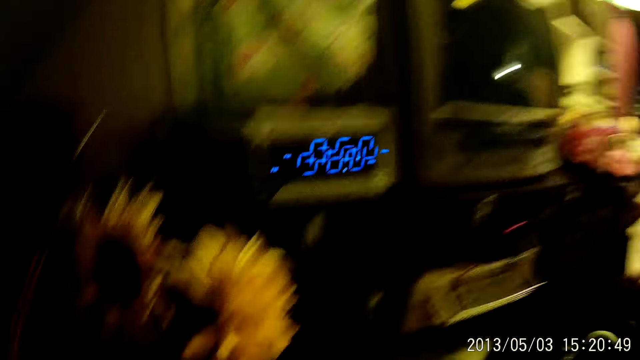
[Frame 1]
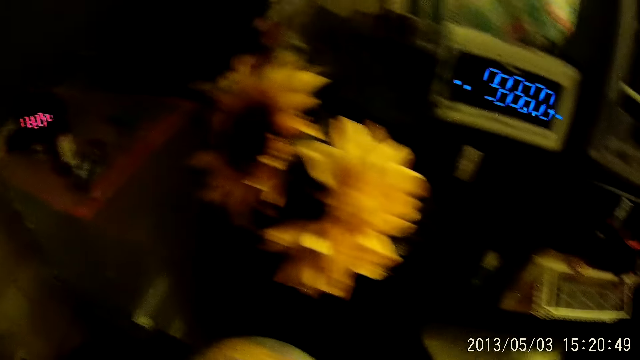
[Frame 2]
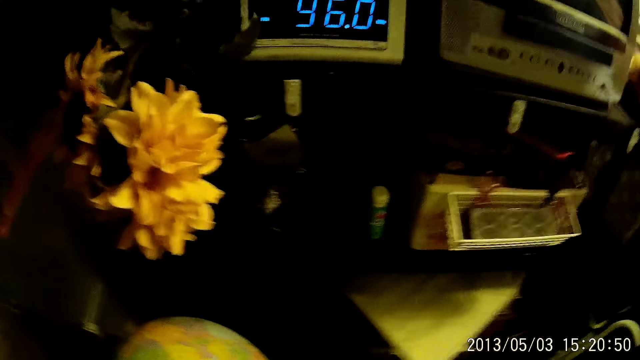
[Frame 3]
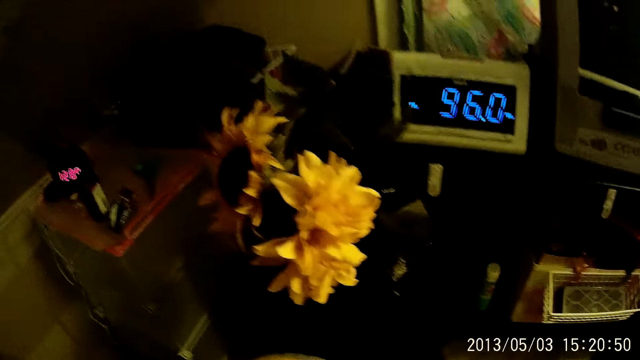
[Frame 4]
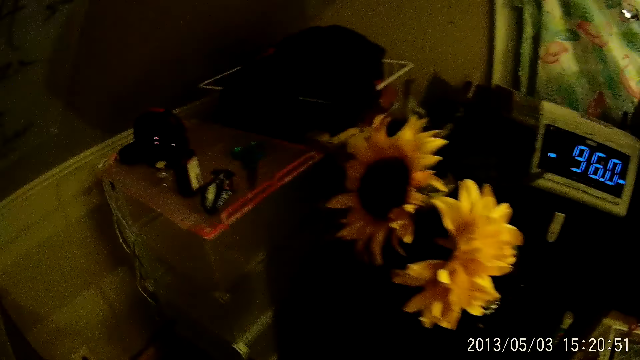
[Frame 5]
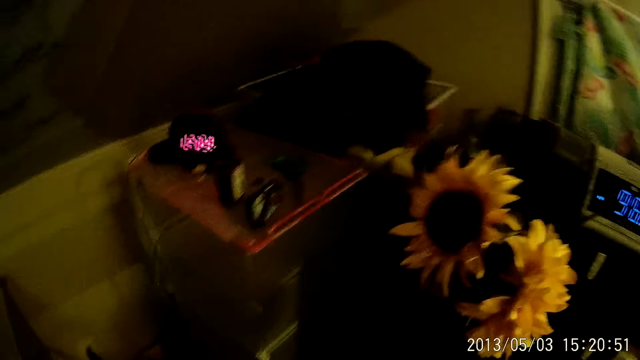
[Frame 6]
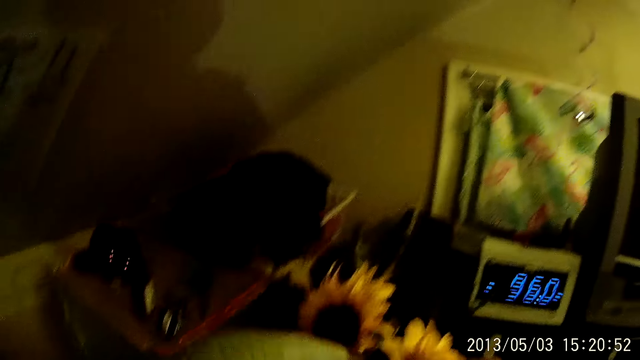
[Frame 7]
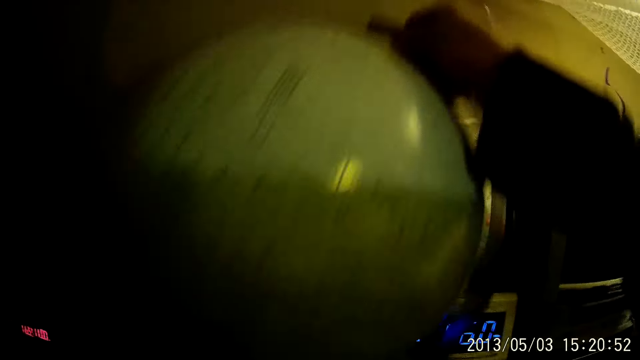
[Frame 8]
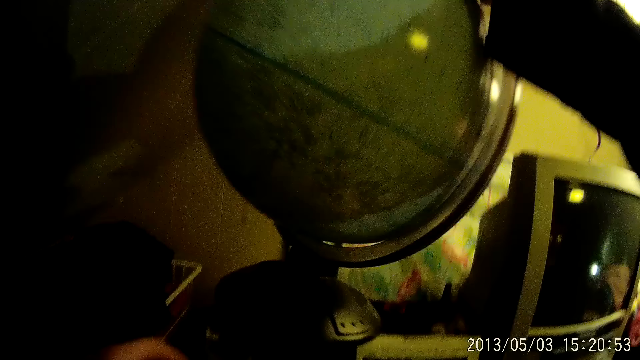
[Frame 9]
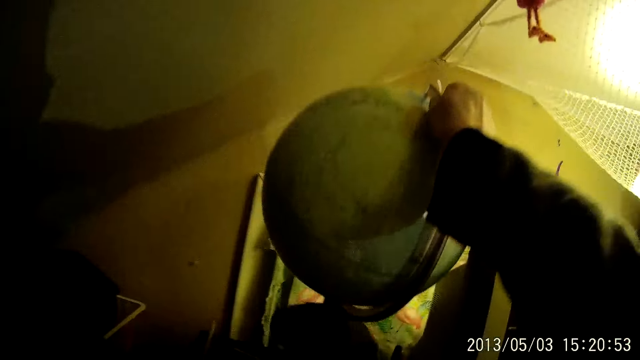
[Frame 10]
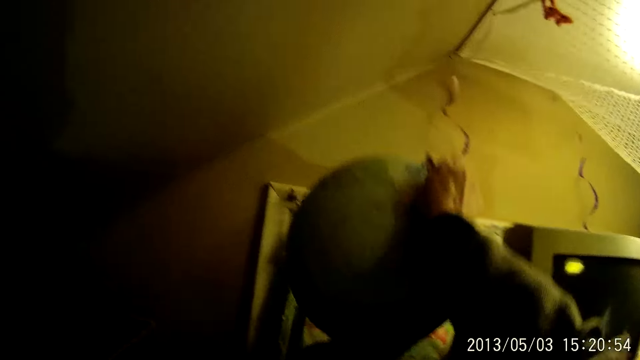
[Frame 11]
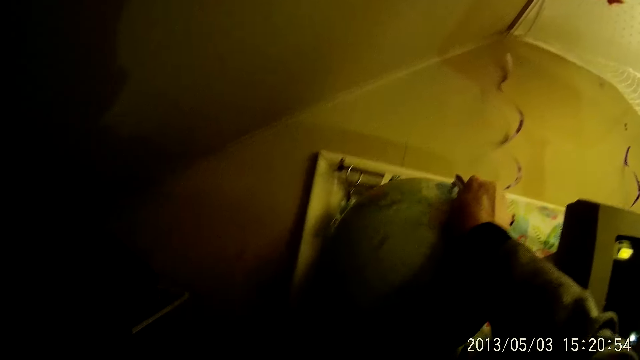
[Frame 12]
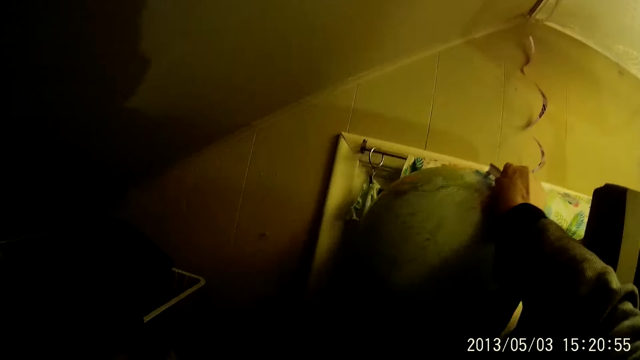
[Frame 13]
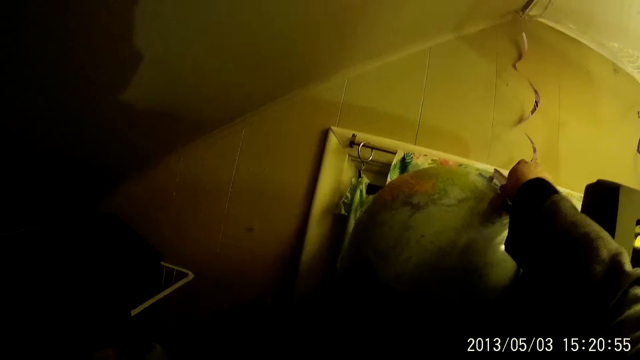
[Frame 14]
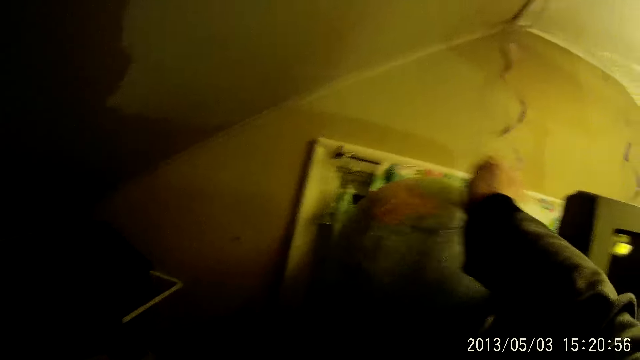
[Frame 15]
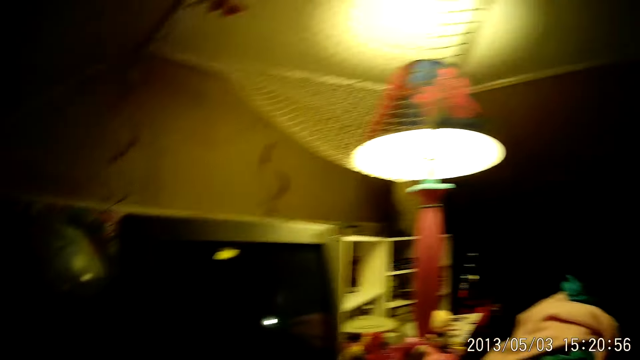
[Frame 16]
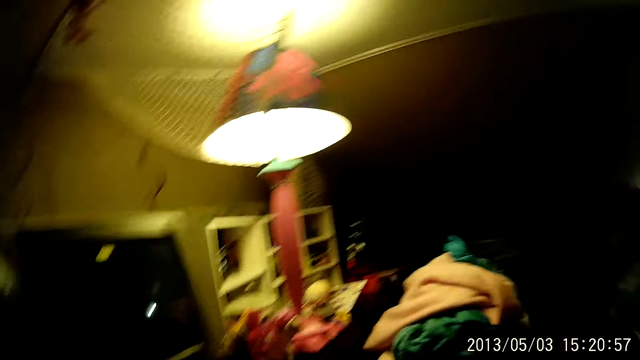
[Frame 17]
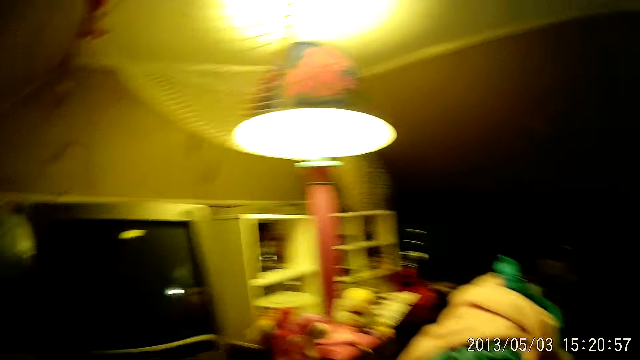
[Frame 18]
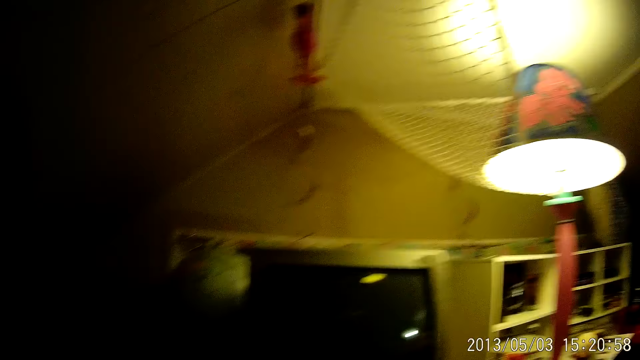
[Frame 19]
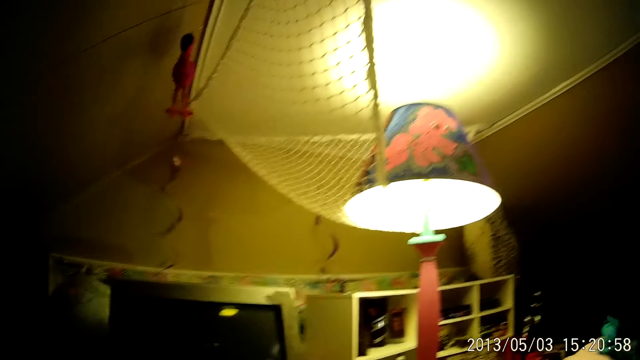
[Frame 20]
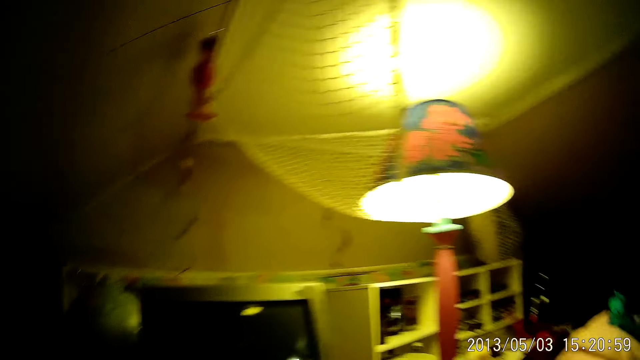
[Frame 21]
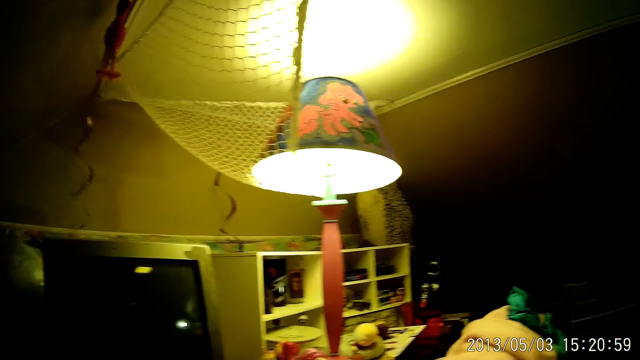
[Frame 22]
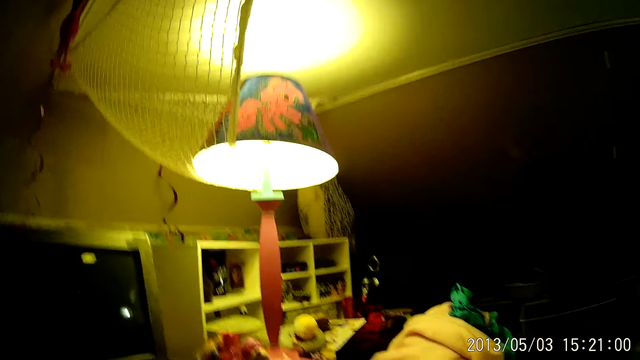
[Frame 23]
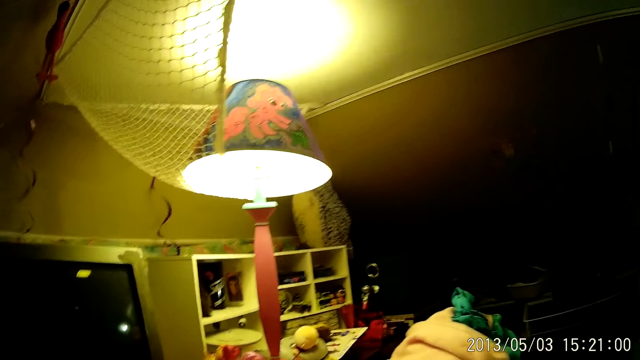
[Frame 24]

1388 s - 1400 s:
The camera wearer picks a world globe from the floor with her right hand. She drops the world globe on the shelf or table. She looks around.

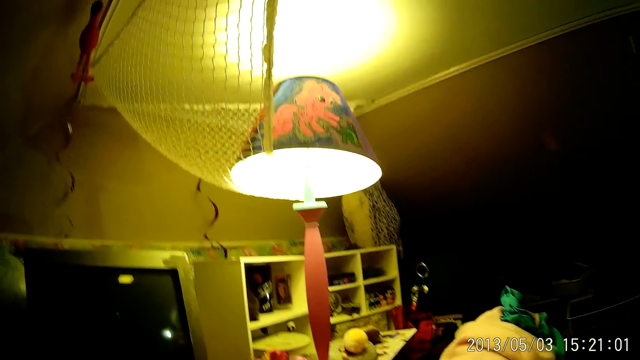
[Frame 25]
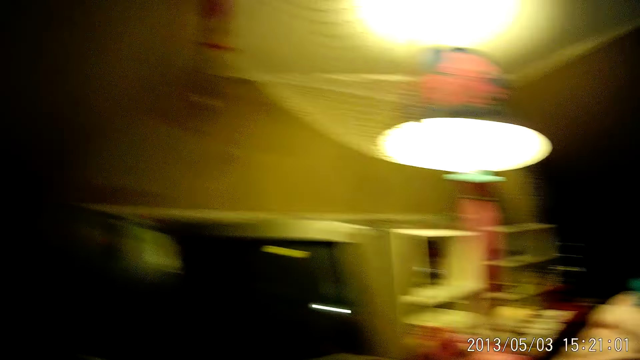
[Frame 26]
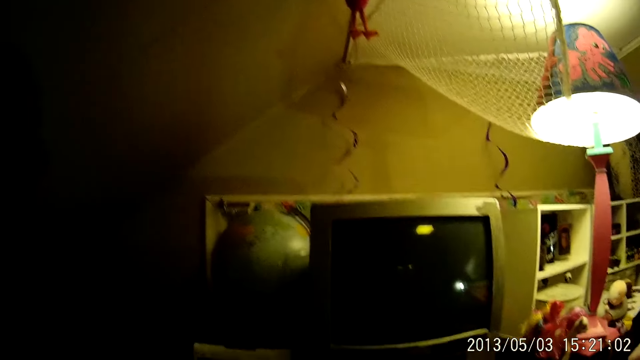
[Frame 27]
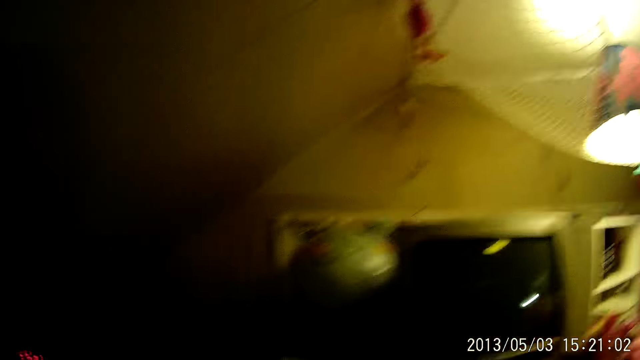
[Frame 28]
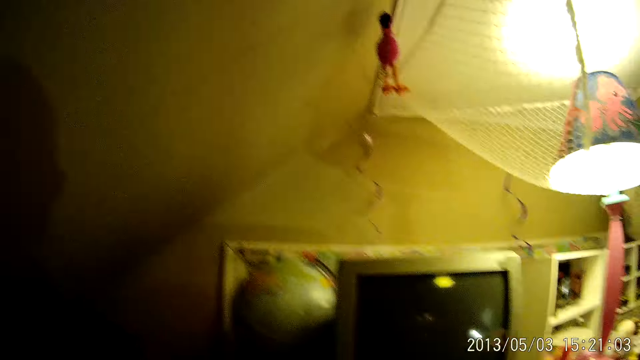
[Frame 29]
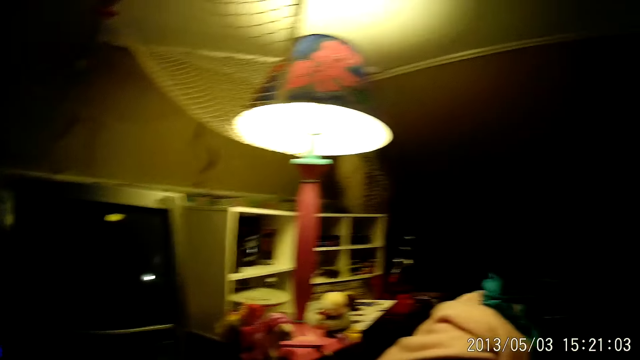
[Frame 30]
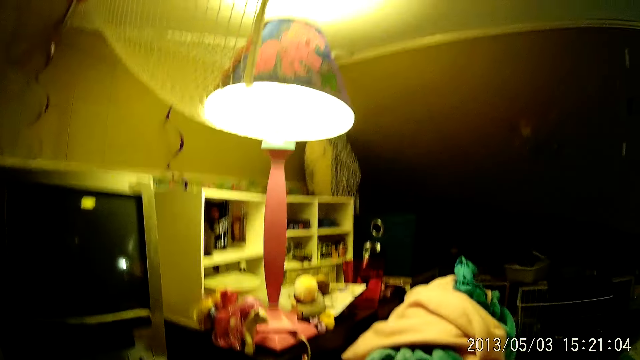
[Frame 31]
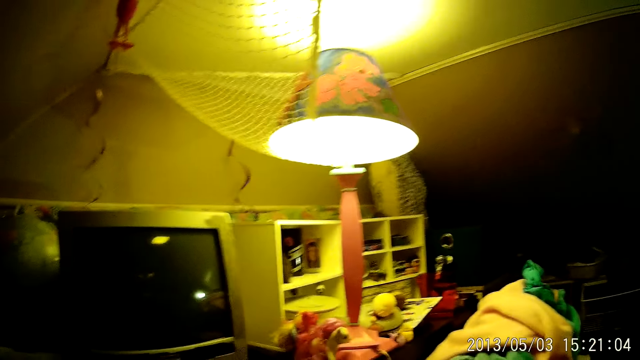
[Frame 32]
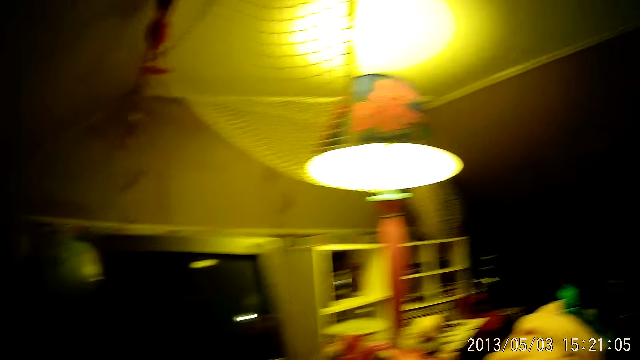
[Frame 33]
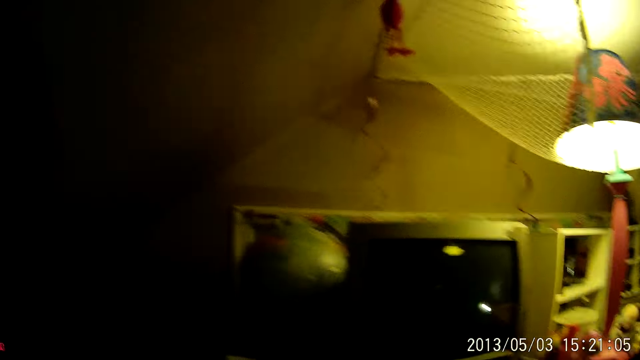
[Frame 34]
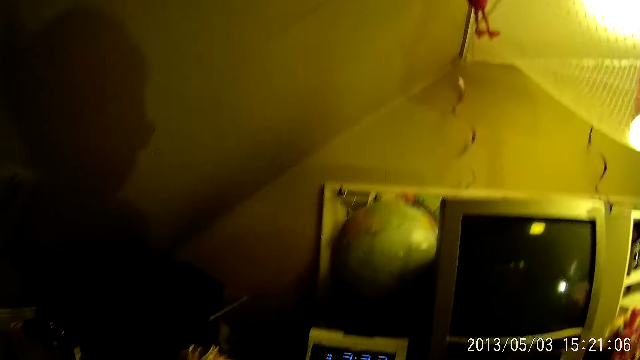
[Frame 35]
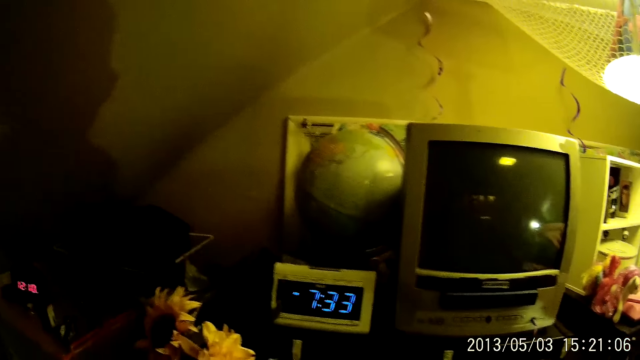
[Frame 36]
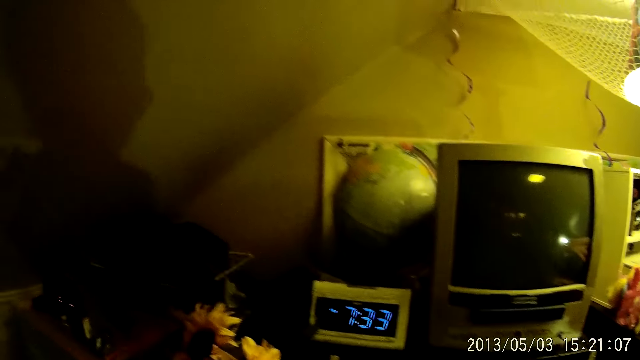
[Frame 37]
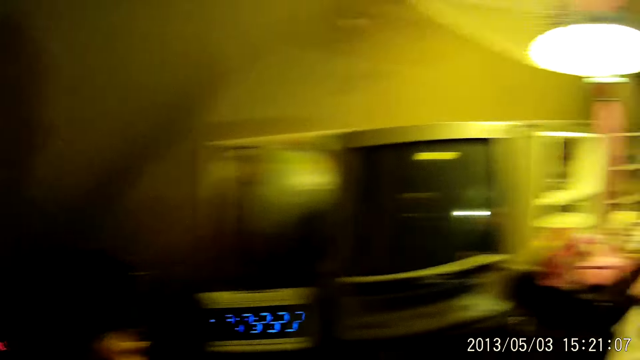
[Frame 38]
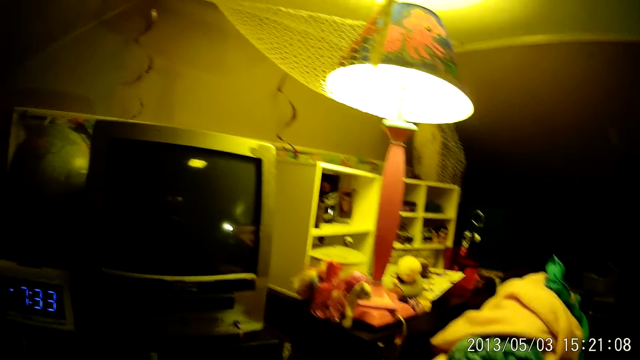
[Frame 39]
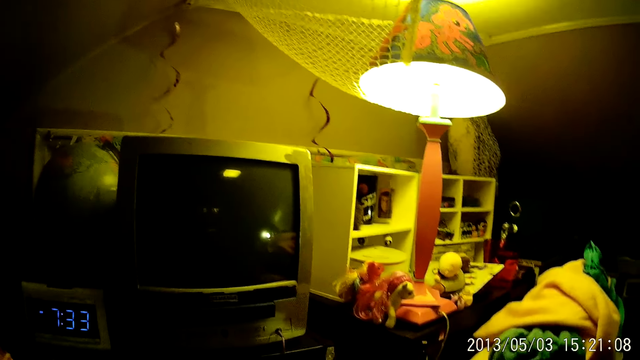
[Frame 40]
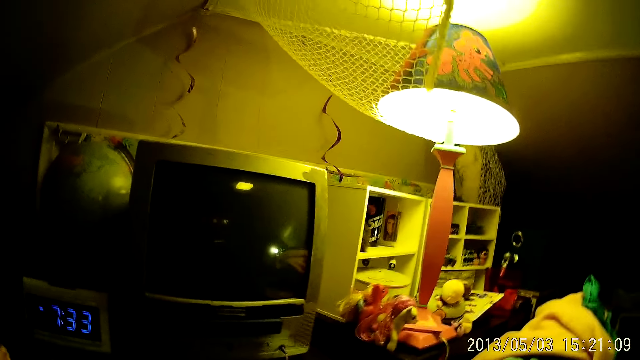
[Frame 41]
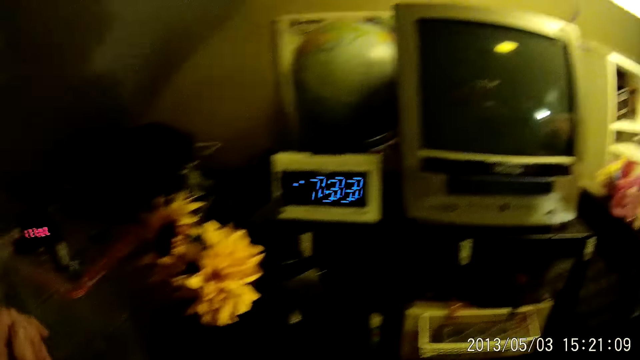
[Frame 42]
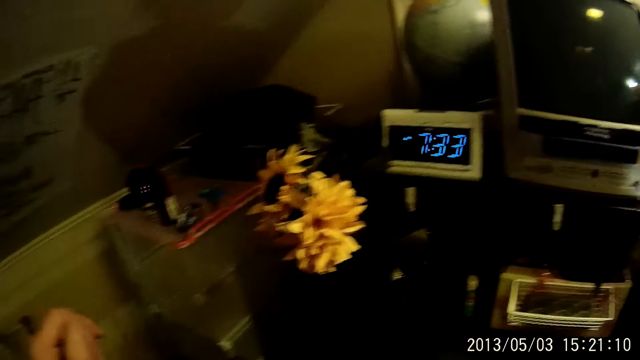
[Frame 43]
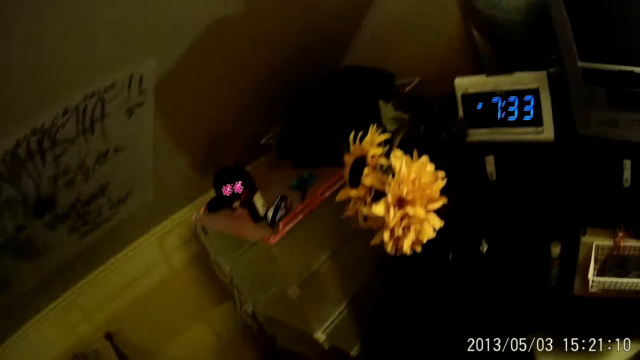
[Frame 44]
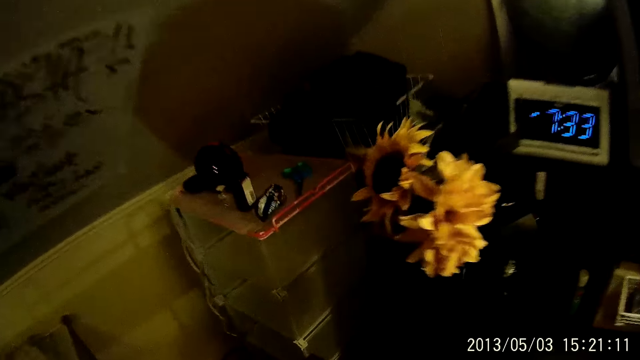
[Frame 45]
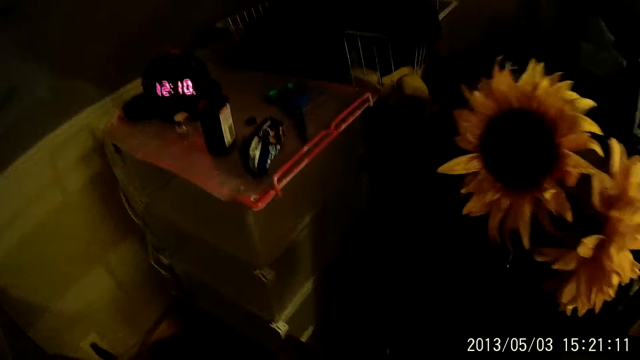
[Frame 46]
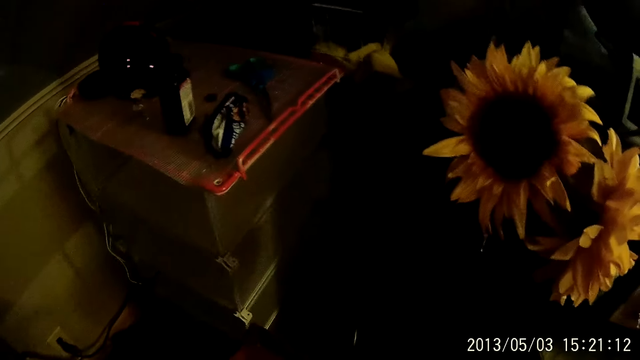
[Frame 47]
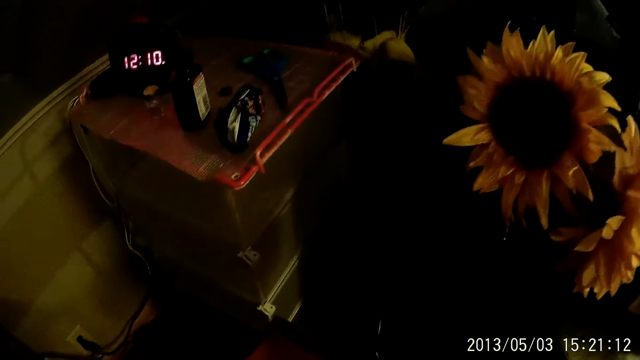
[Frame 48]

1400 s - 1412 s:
The camera wearer moves one hand. They walk in the room.
